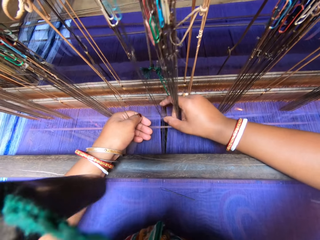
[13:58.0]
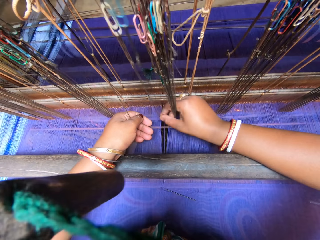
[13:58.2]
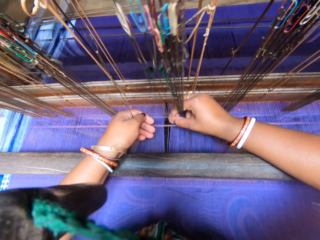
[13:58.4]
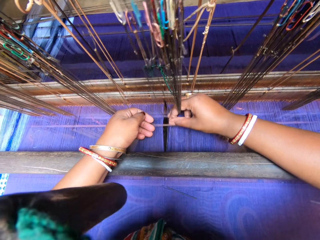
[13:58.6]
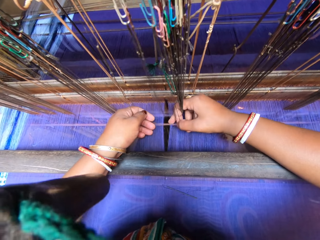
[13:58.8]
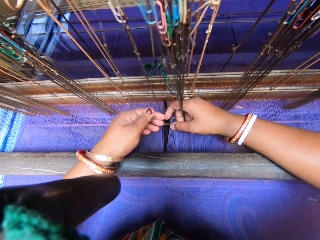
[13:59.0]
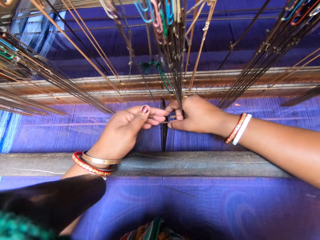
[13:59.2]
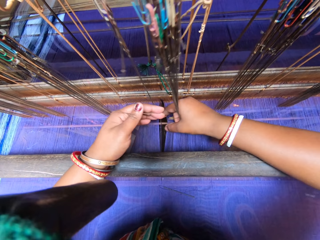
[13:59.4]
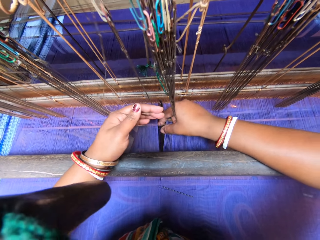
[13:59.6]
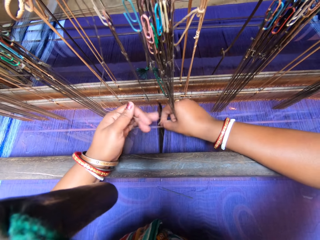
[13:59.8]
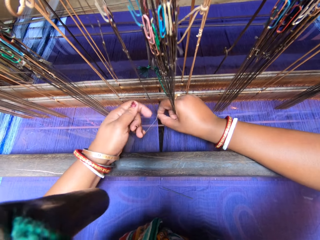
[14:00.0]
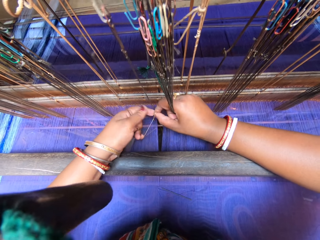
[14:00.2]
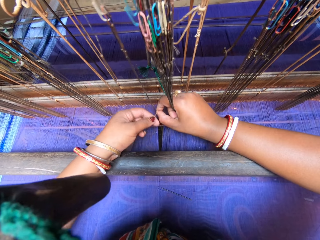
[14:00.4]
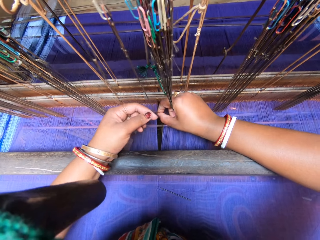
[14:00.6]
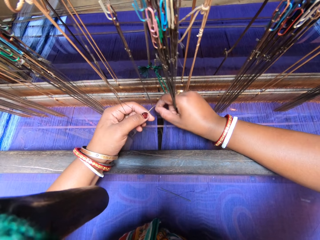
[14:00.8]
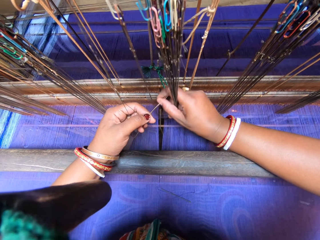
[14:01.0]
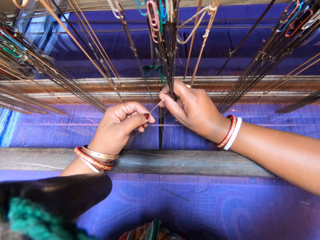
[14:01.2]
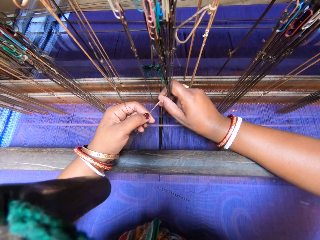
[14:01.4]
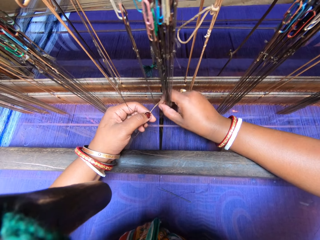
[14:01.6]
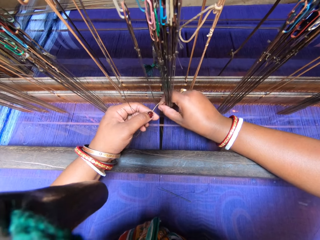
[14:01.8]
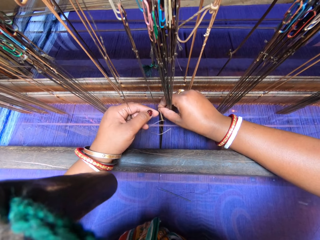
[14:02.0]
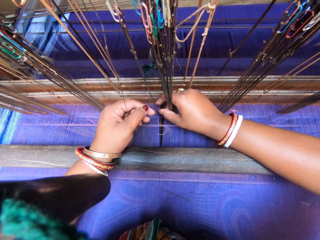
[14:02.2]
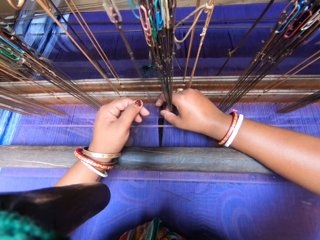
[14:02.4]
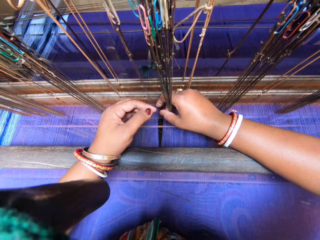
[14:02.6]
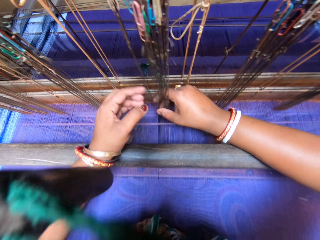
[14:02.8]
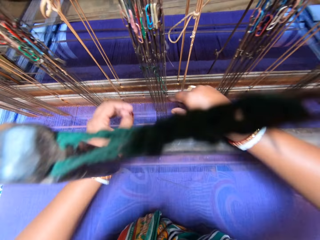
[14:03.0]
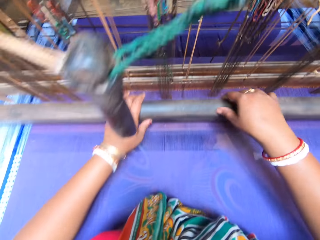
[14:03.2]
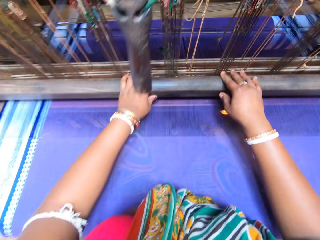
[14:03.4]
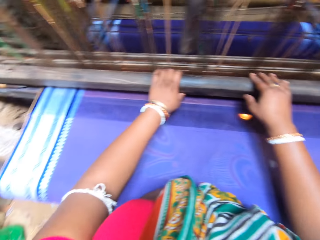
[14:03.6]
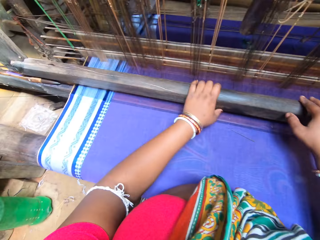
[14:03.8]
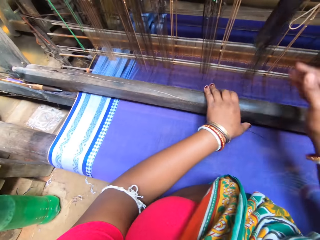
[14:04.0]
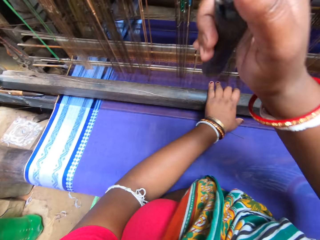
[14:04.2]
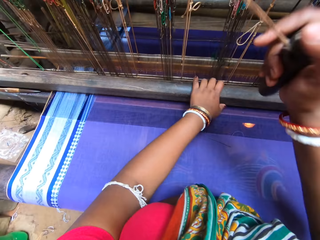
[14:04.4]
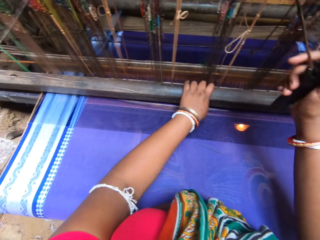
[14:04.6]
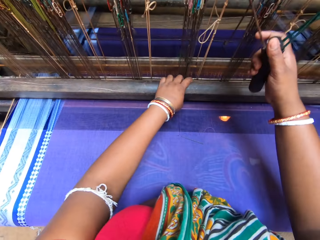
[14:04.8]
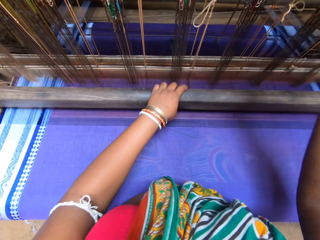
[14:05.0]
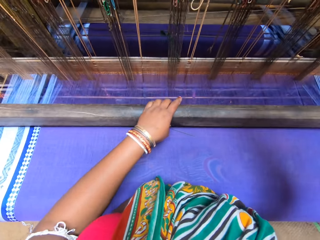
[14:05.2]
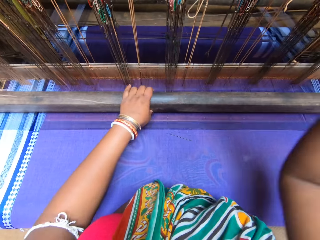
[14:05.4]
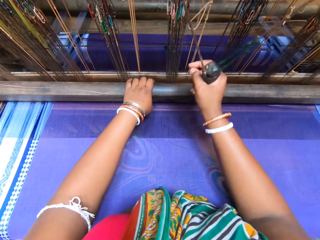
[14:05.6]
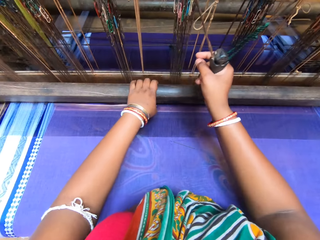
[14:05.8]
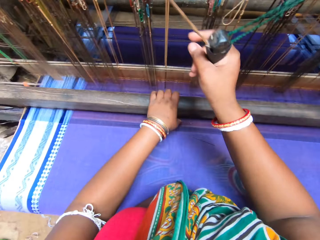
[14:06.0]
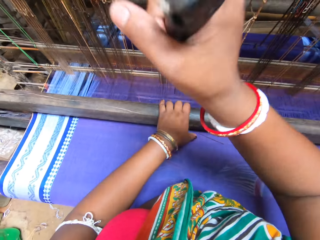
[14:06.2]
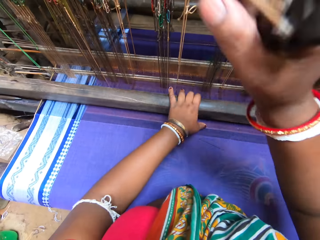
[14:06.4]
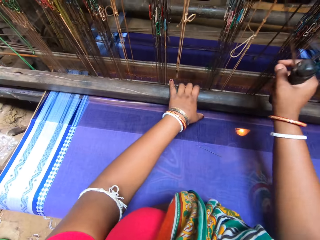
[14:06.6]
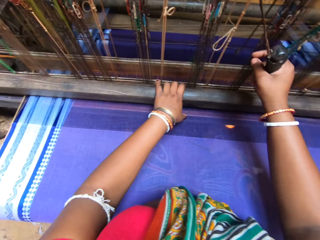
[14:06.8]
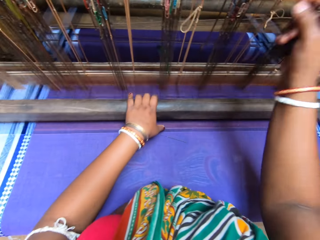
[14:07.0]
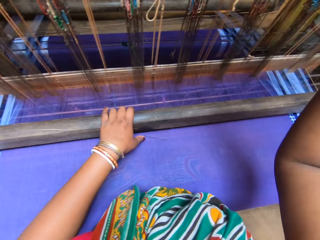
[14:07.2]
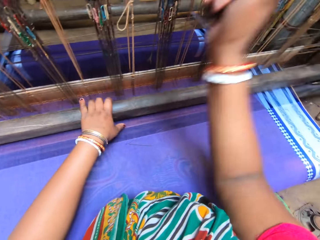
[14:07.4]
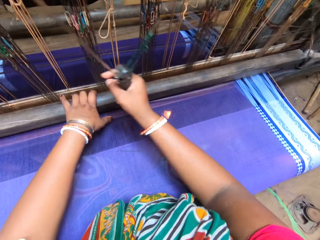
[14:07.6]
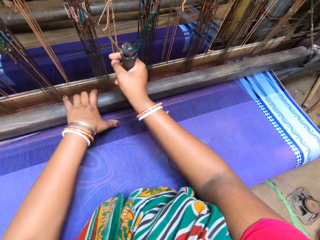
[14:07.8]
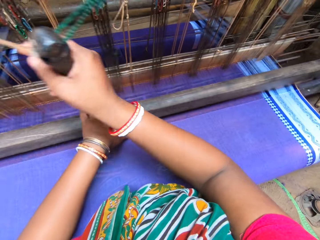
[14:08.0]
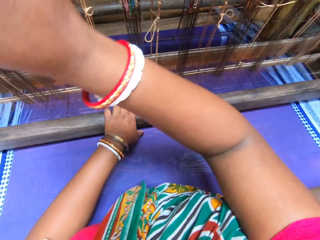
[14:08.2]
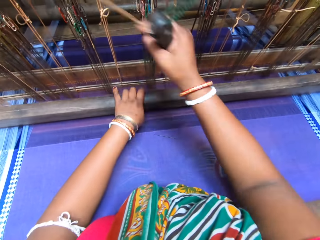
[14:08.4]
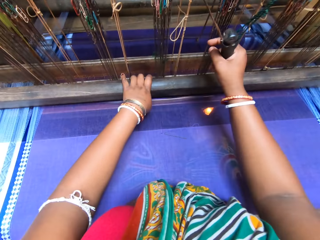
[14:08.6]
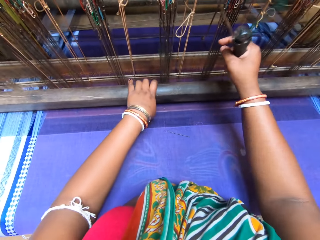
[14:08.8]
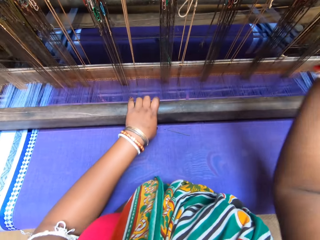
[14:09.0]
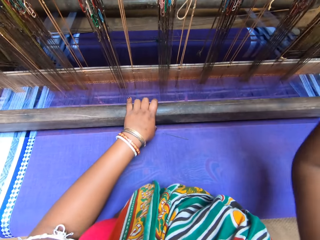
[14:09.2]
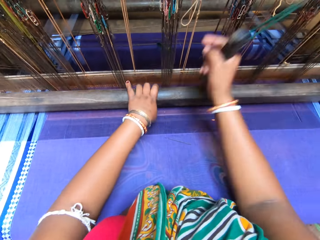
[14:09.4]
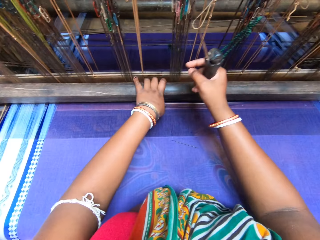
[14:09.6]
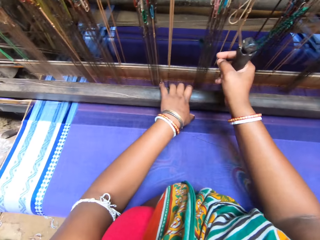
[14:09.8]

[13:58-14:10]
The camera wearer adjusts the thread. They sew with the sewing machine.

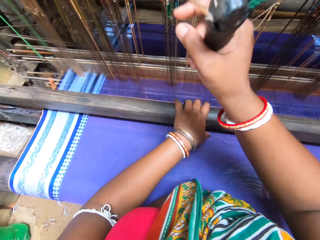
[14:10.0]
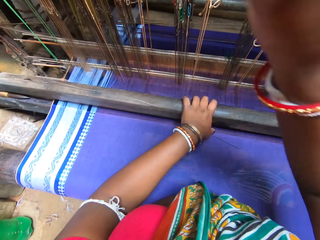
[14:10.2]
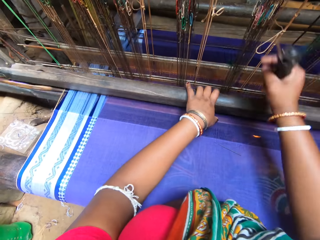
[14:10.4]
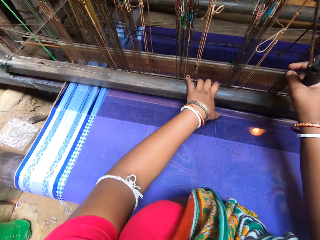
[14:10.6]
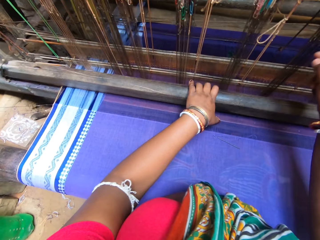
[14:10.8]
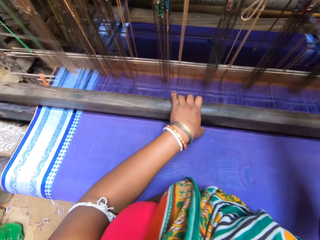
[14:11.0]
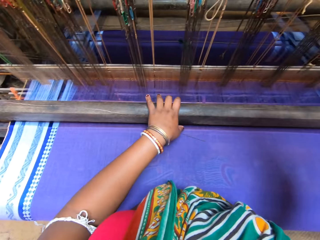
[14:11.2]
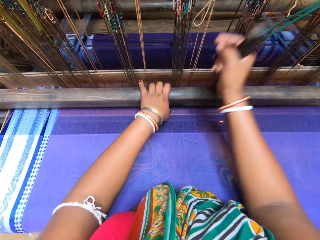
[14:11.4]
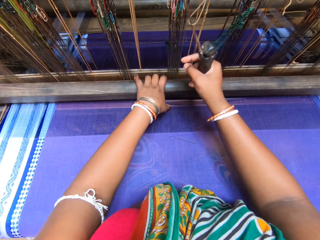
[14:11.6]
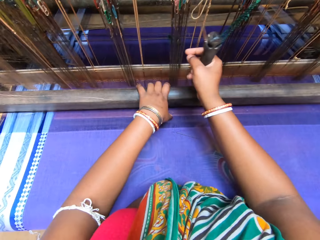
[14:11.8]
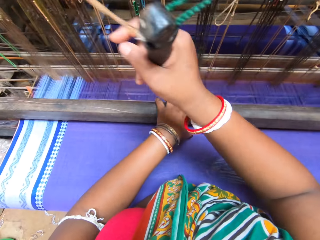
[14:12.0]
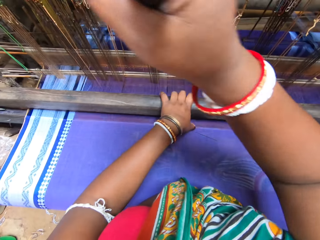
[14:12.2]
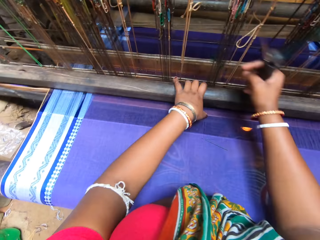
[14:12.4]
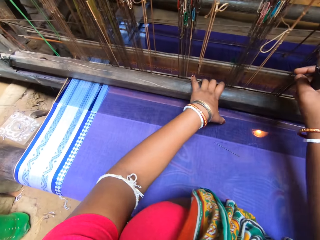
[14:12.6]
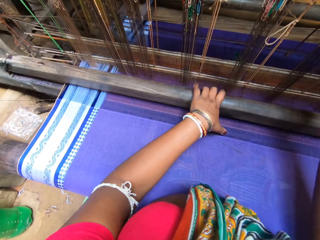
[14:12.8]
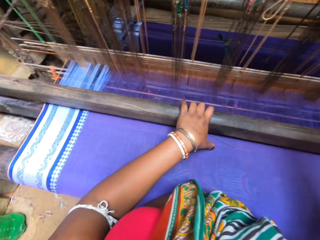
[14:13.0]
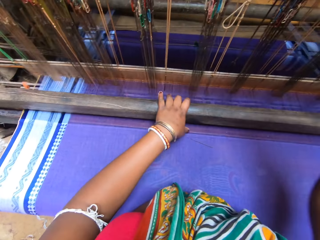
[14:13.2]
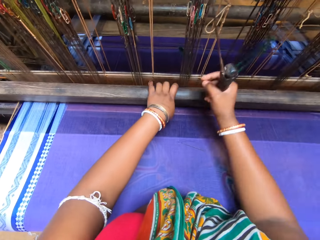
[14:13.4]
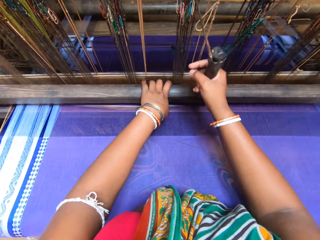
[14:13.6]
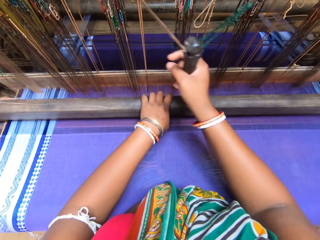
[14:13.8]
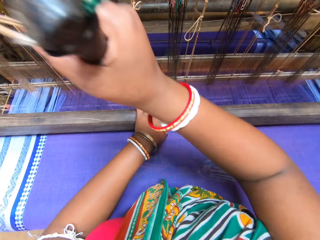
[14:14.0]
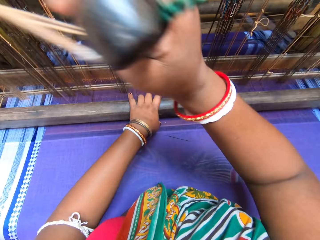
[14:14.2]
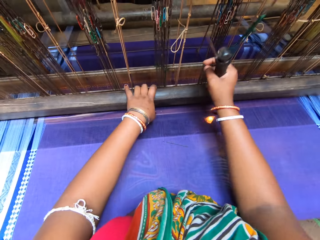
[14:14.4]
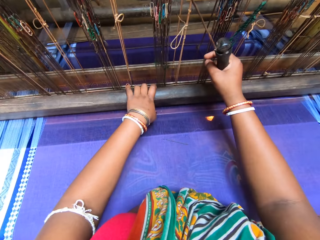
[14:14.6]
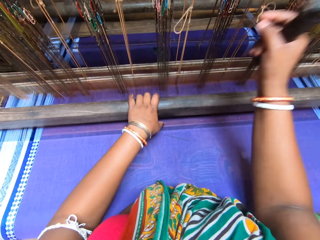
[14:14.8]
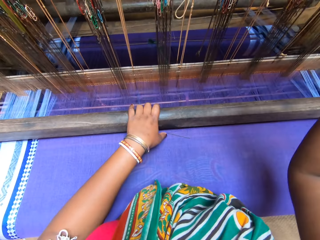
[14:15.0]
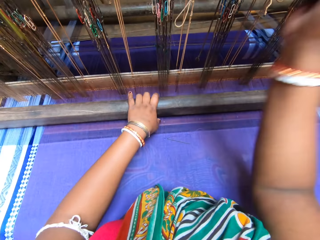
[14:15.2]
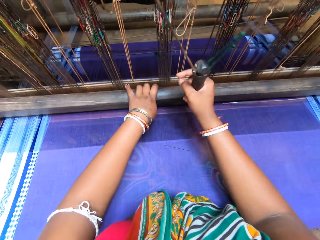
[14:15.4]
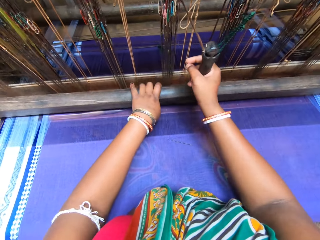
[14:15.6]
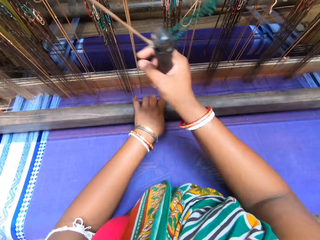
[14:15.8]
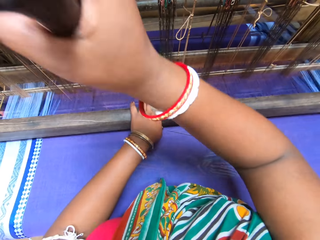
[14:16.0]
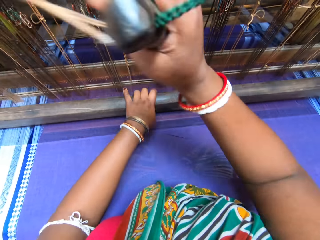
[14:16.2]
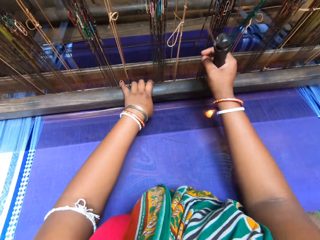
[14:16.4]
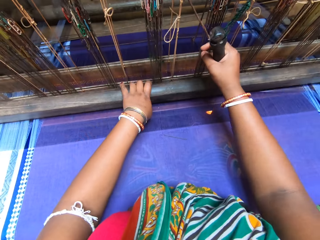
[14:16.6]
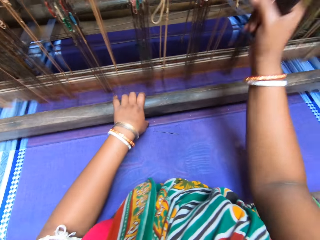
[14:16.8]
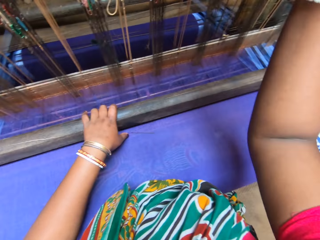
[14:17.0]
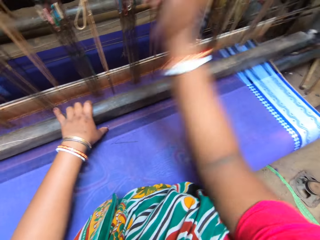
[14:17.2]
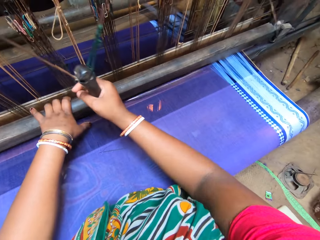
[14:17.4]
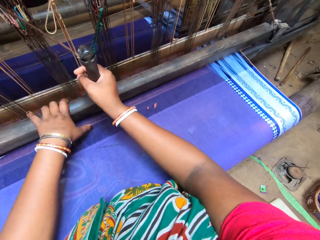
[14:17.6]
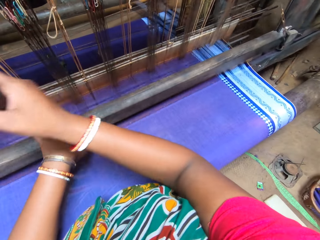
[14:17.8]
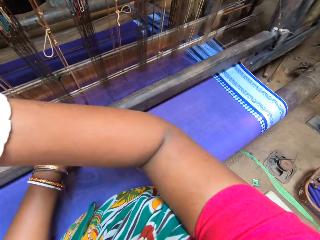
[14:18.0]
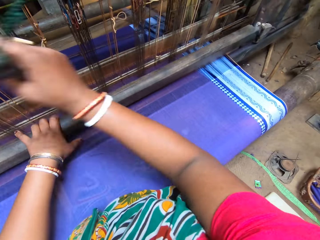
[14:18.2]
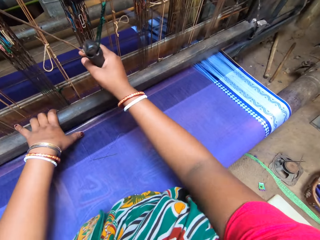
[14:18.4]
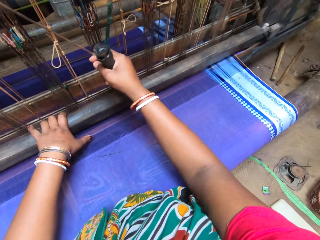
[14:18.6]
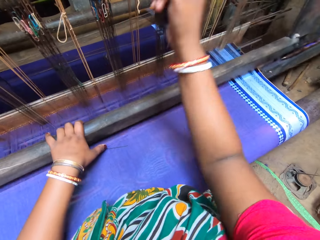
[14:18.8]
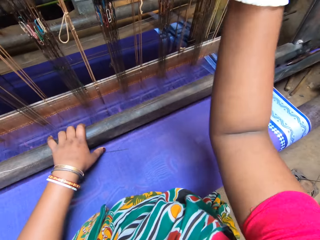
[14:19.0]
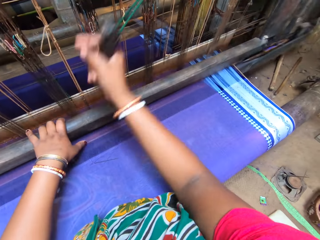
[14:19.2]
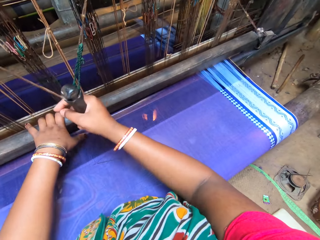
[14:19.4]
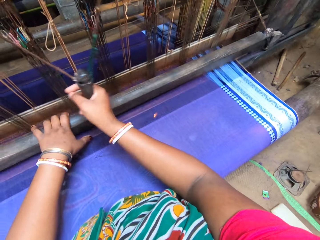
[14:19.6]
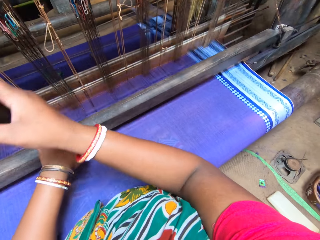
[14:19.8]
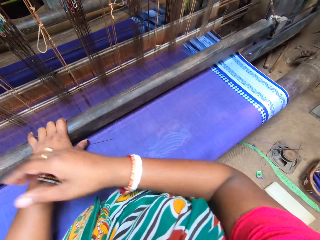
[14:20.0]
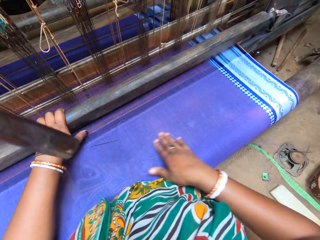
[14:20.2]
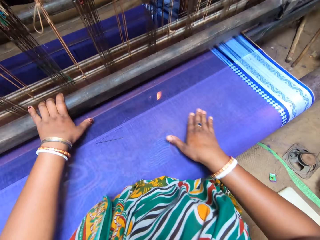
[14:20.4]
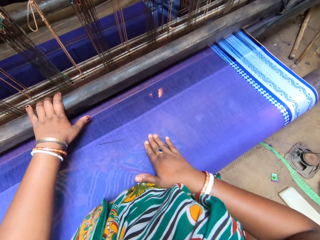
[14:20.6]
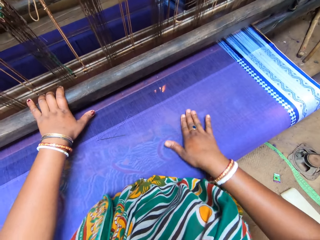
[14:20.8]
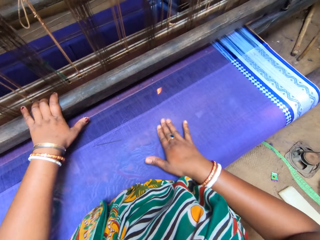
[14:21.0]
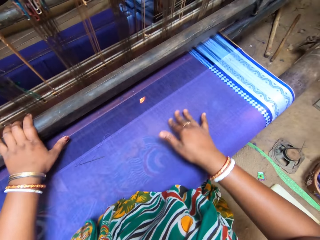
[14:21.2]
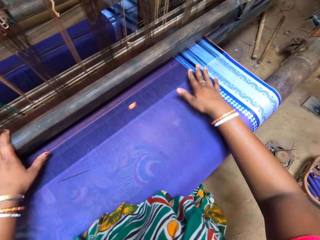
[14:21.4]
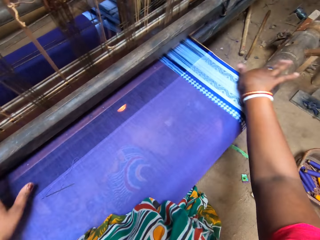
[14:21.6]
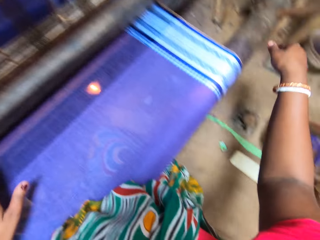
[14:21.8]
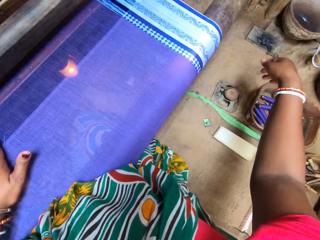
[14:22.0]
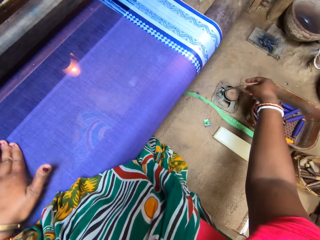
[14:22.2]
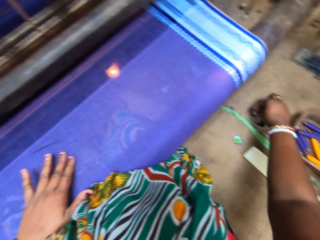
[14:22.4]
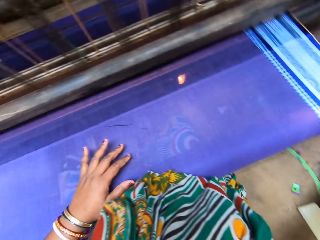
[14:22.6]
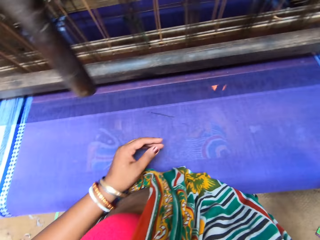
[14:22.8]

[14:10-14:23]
The camera wearer touches the fabric.
